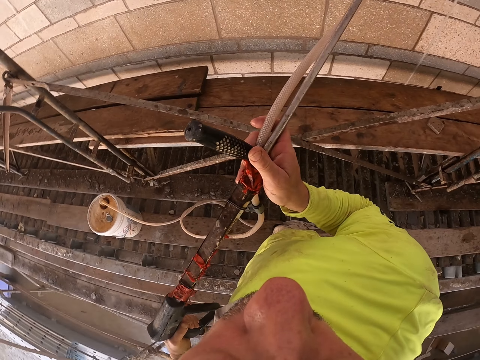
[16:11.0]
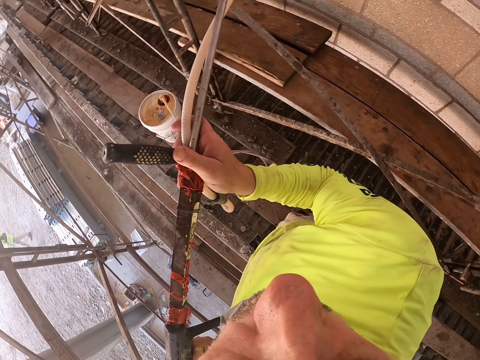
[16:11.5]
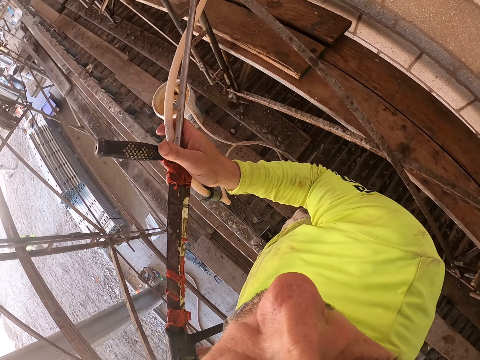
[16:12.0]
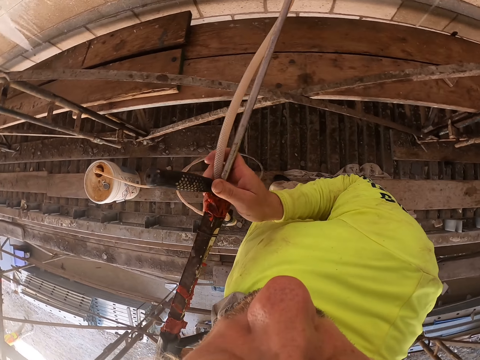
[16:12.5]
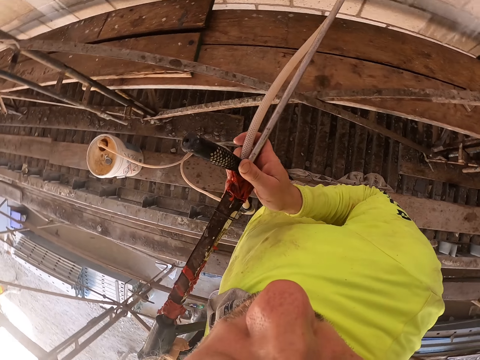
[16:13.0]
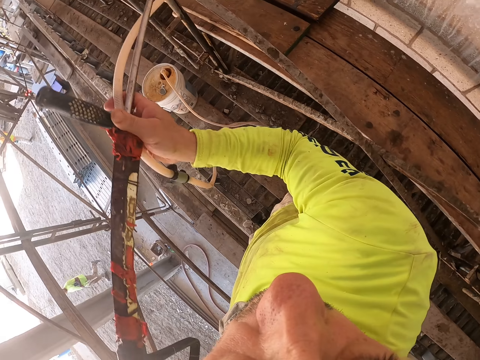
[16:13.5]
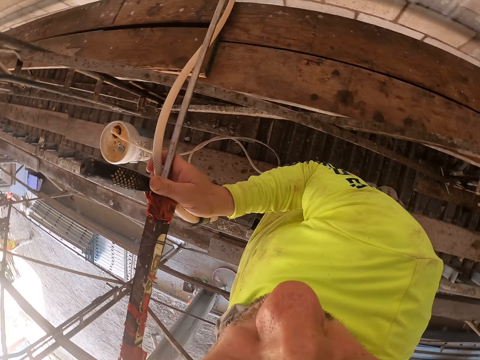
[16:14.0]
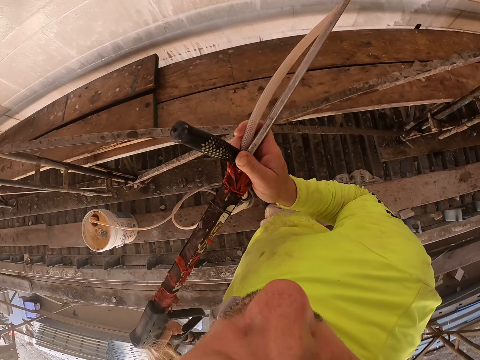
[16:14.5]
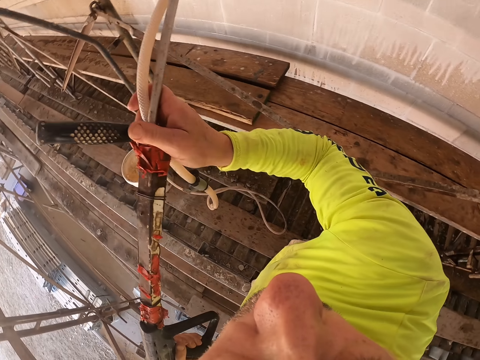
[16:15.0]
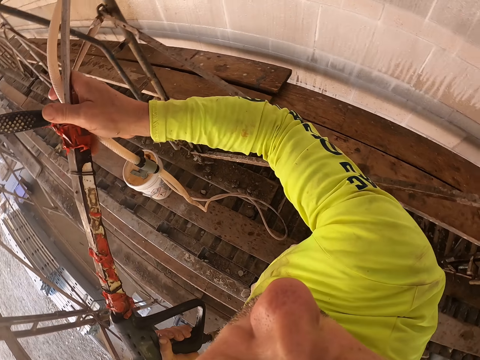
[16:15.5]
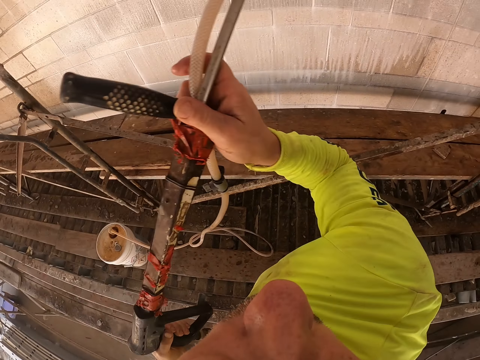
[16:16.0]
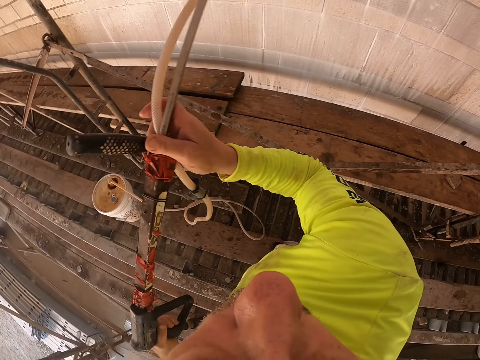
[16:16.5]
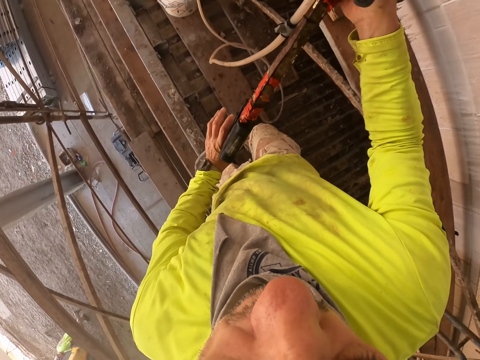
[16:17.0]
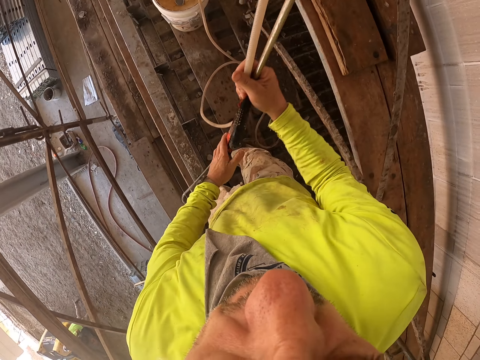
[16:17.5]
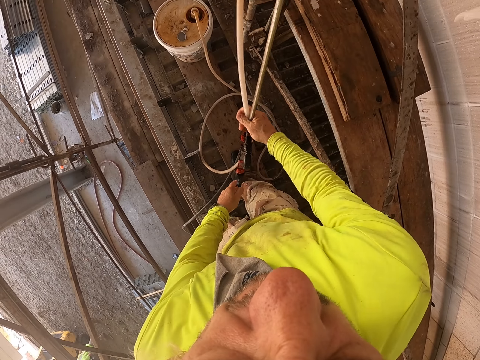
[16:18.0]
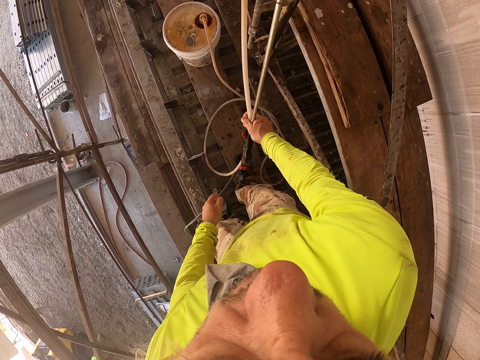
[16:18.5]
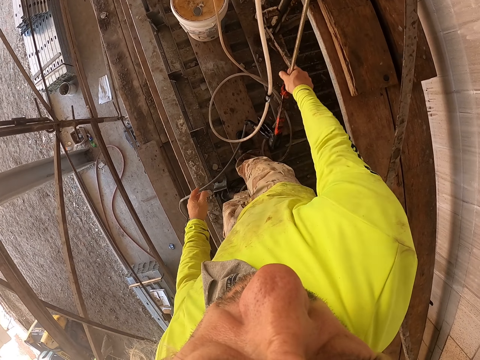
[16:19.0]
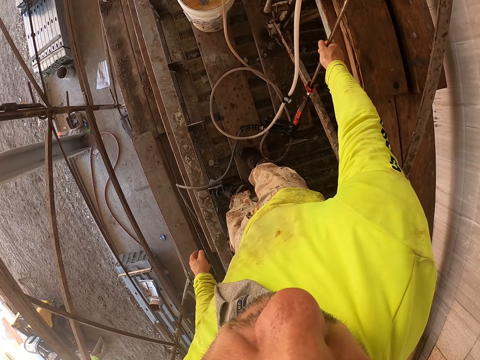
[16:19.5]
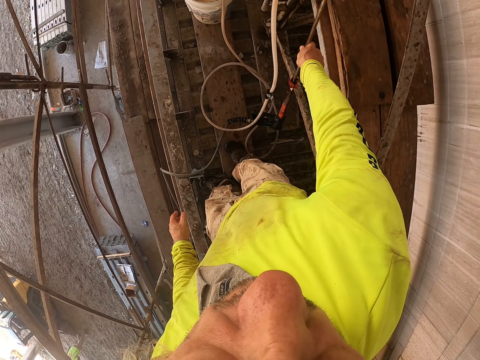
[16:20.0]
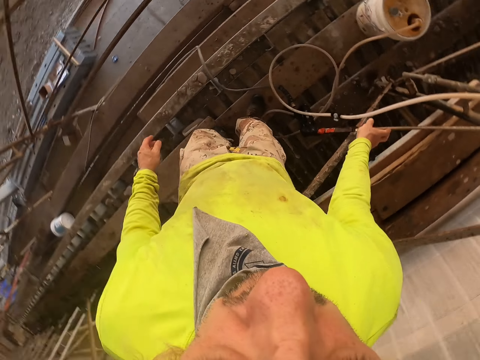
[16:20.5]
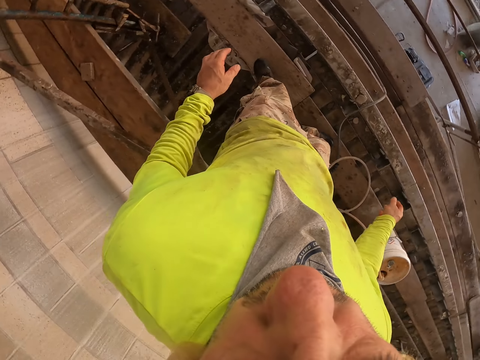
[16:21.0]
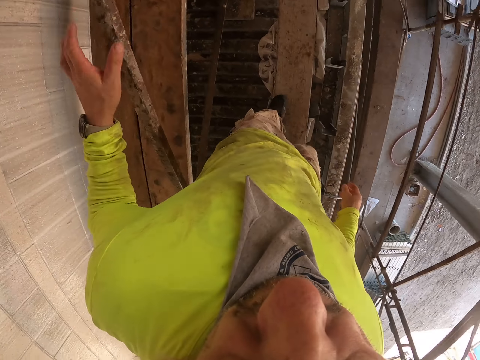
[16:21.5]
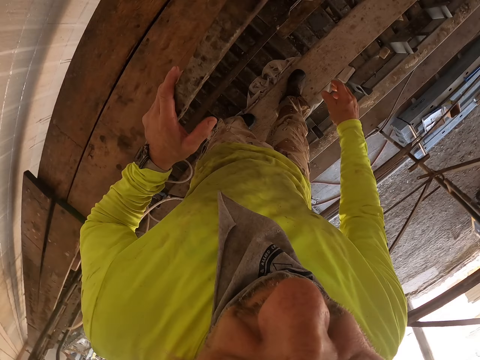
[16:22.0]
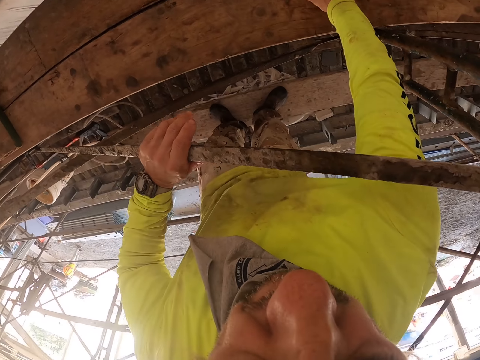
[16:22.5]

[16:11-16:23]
The camera wearer returns the plastic water pipe. They put down the stirrup pump spray.

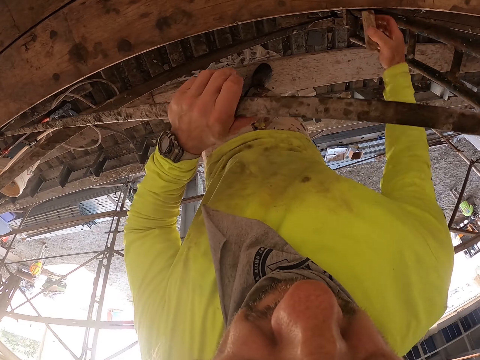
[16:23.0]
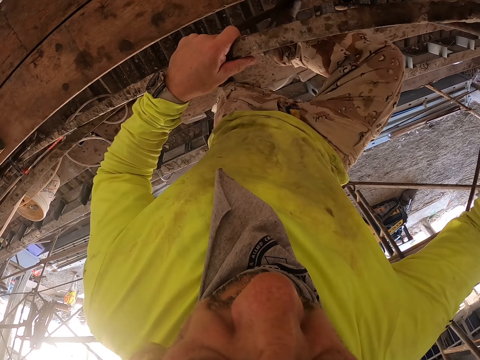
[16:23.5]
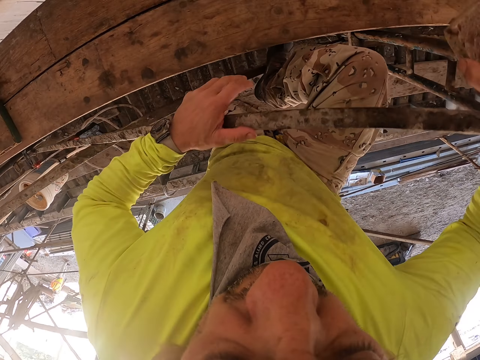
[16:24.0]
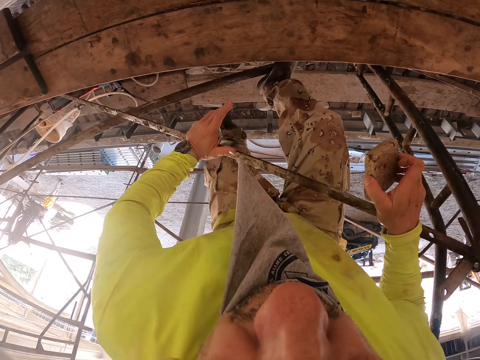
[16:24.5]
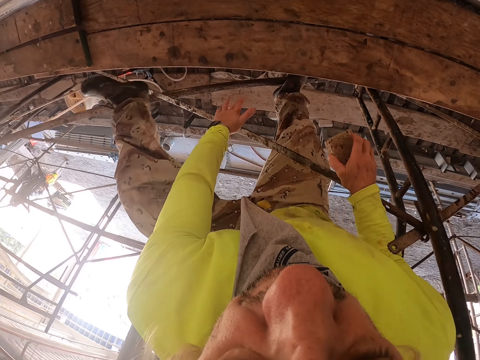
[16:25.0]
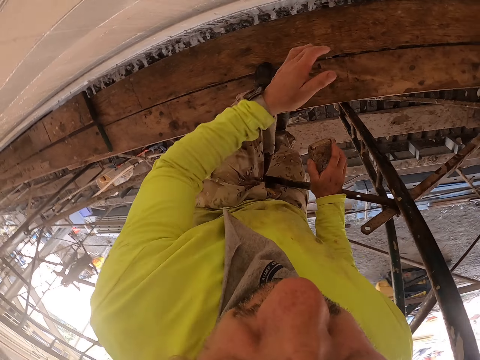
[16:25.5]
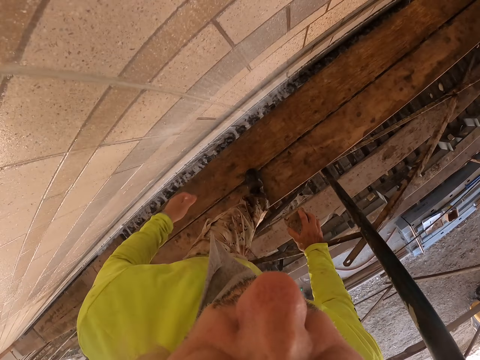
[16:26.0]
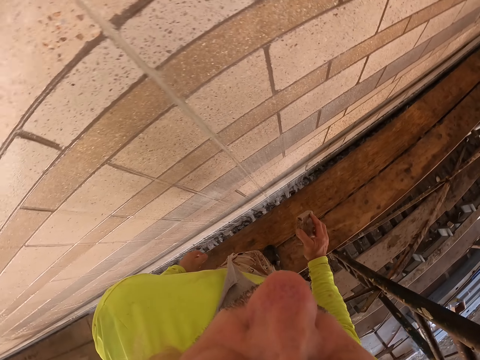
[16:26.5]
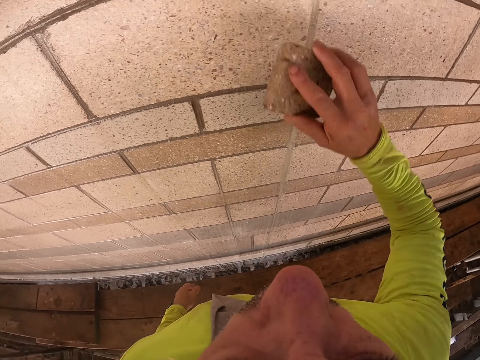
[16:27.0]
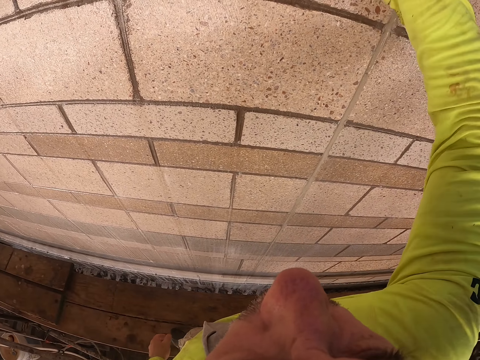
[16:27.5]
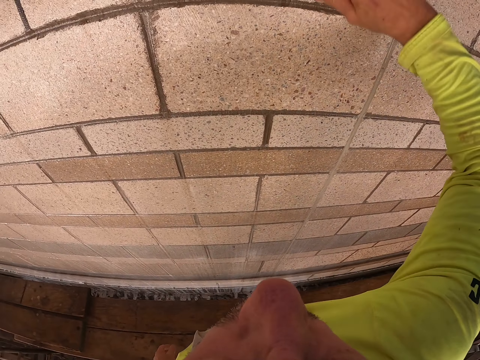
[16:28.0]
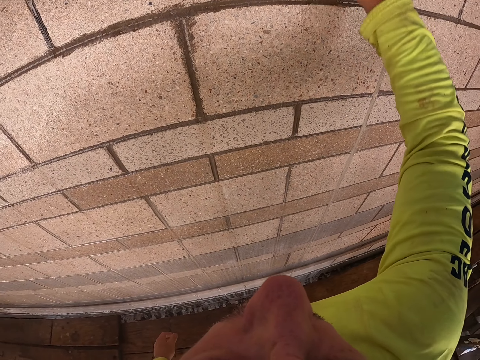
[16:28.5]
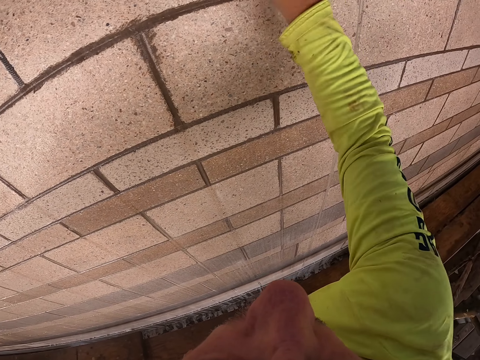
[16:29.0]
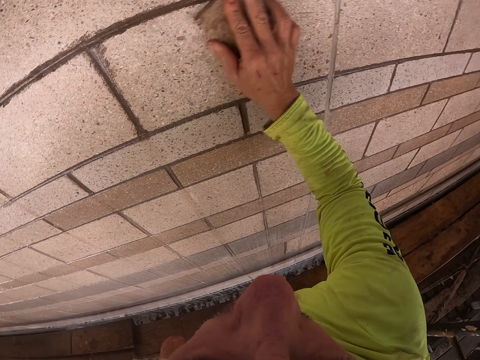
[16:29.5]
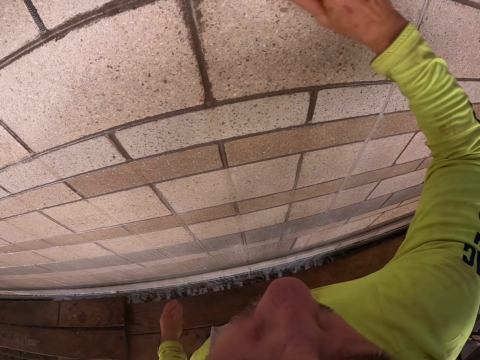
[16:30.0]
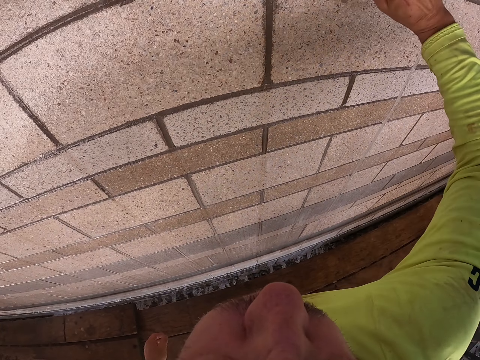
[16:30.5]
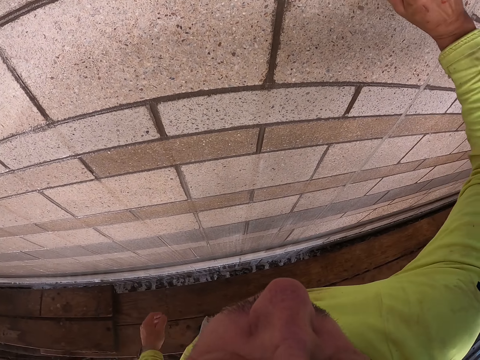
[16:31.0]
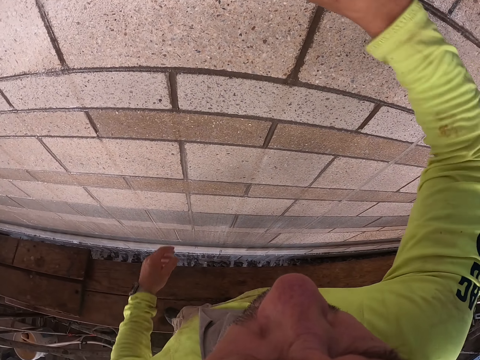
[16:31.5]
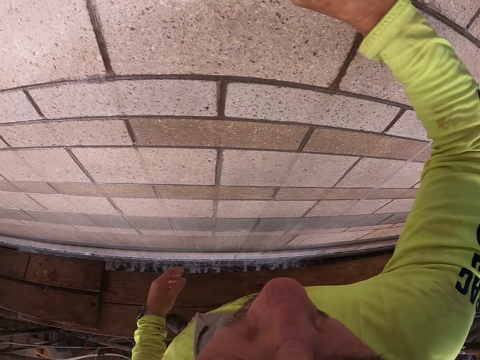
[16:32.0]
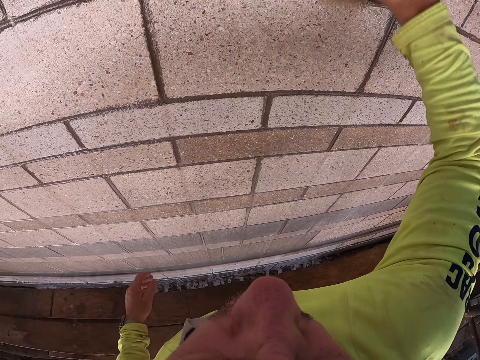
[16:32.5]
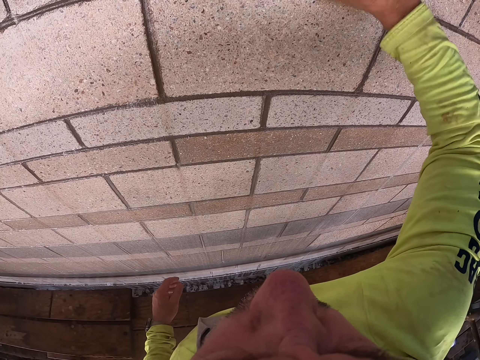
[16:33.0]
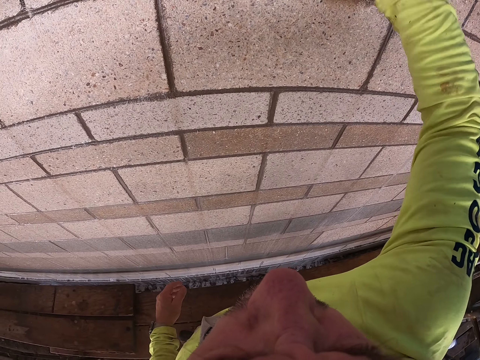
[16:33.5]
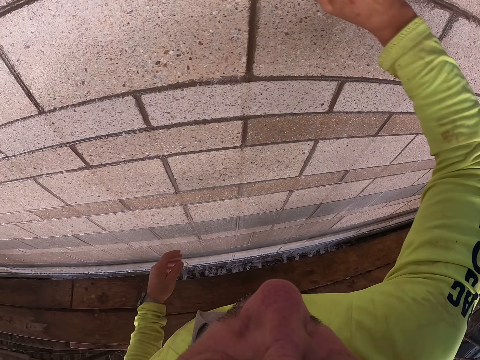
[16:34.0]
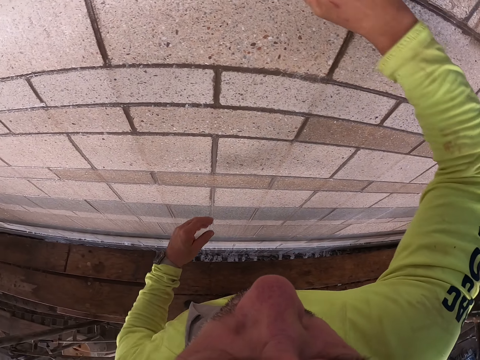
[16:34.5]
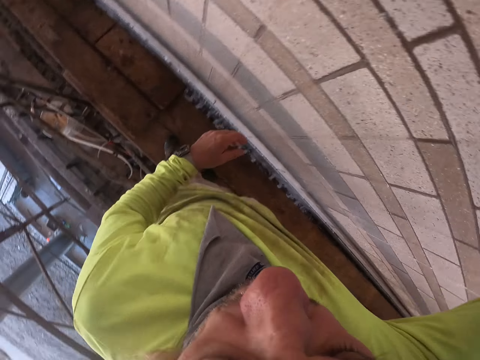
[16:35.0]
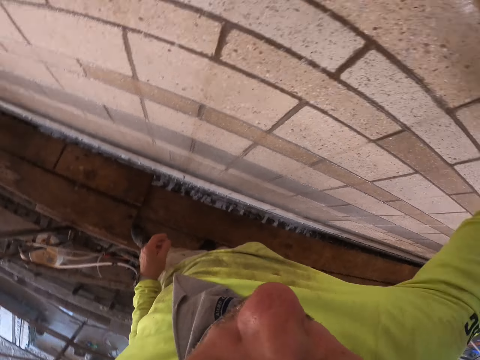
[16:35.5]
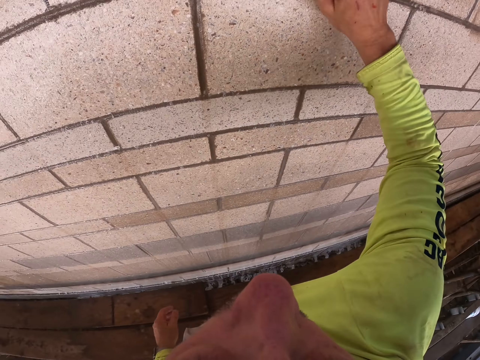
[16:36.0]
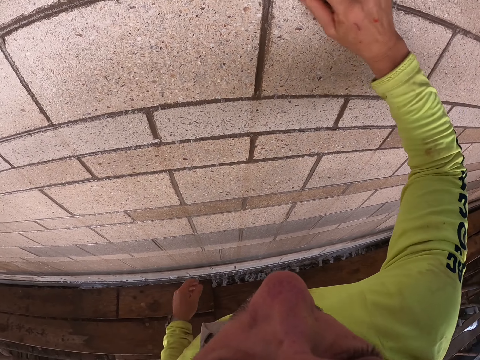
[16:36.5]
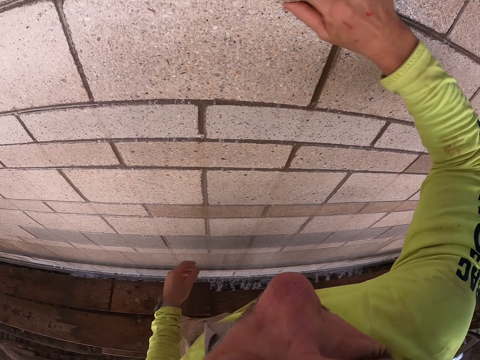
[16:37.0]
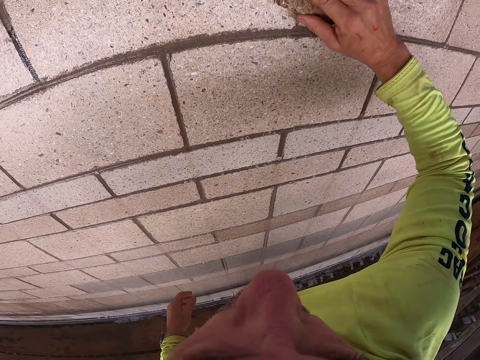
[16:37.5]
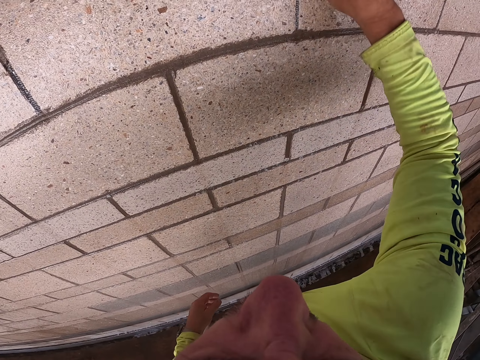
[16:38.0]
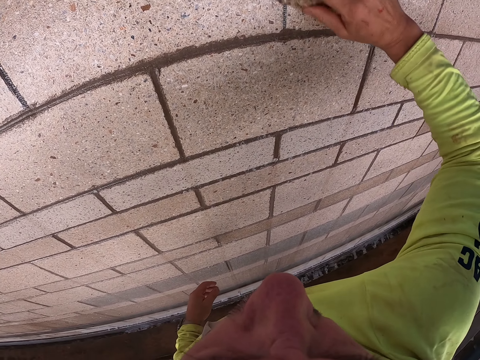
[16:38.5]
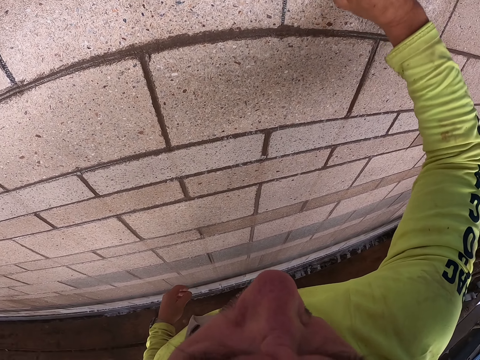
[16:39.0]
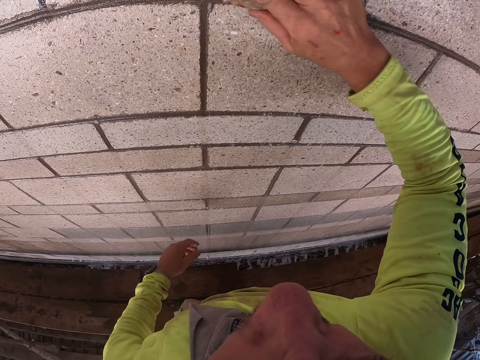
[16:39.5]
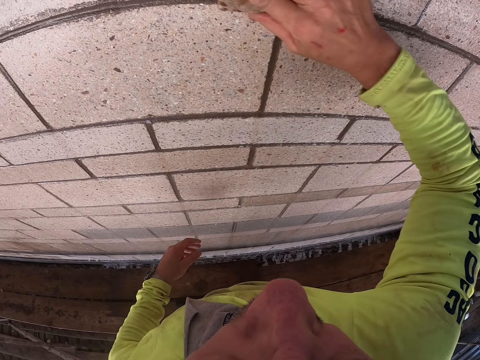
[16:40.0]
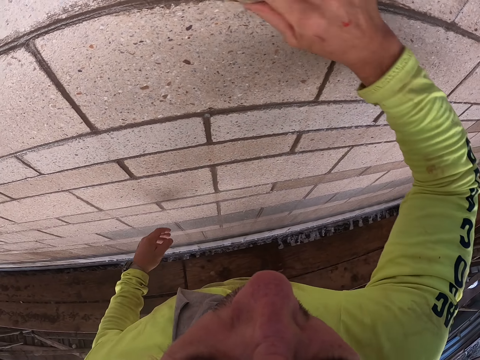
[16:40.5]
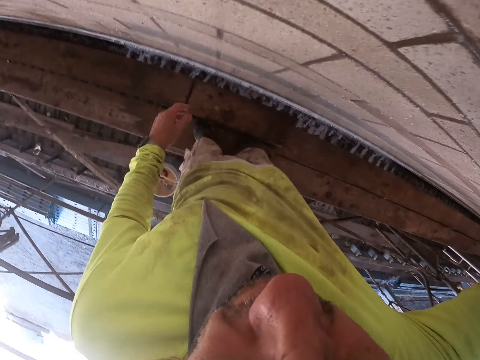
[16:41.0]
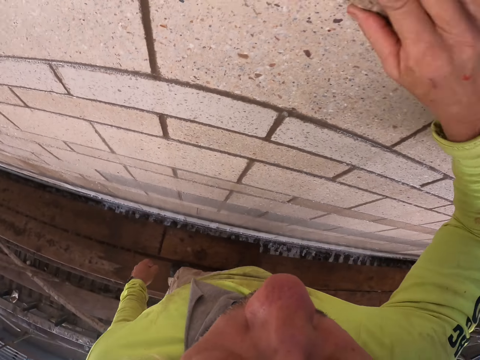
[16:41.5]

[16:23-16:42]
The camera wearer picks up the wall scrubber. They climb the scaffold. They scrub the wall with the right hand.
